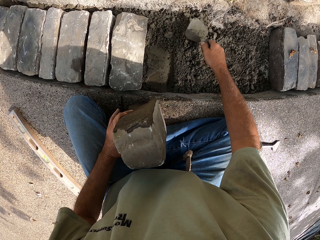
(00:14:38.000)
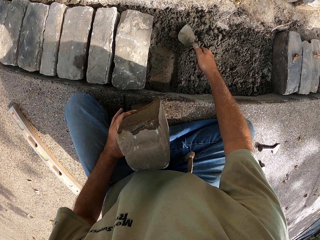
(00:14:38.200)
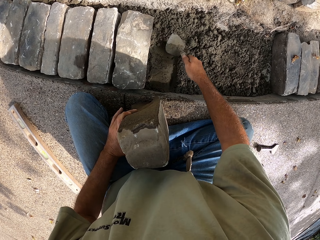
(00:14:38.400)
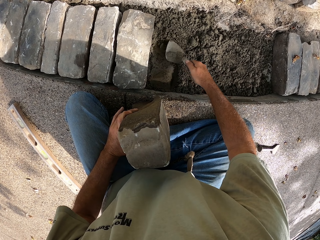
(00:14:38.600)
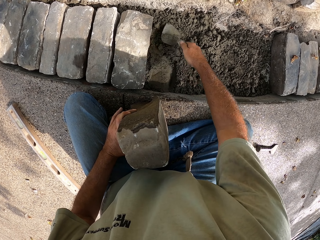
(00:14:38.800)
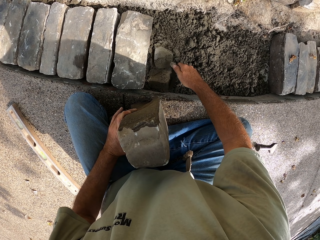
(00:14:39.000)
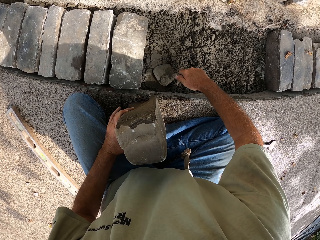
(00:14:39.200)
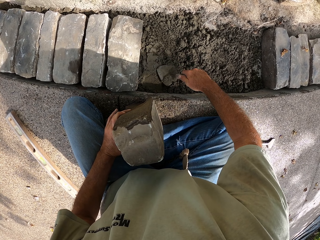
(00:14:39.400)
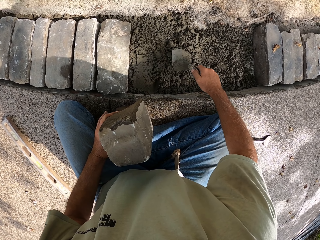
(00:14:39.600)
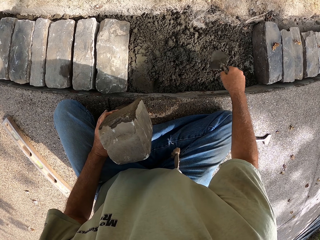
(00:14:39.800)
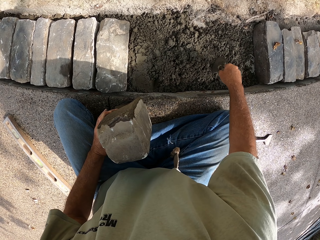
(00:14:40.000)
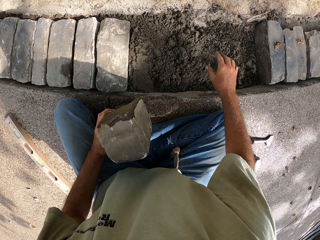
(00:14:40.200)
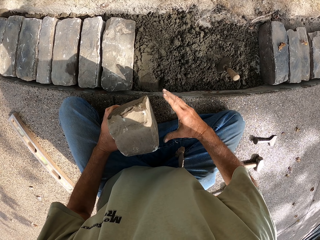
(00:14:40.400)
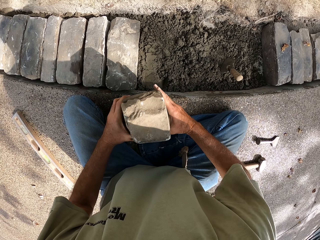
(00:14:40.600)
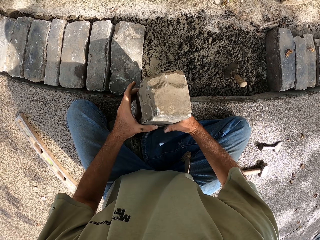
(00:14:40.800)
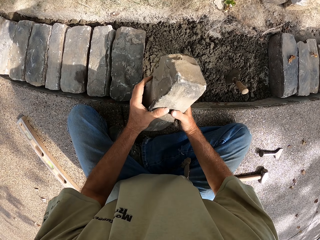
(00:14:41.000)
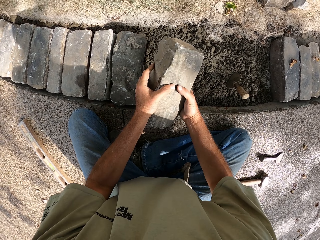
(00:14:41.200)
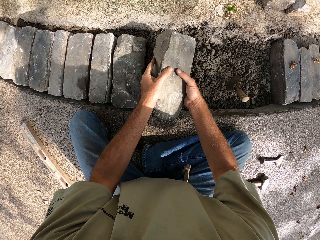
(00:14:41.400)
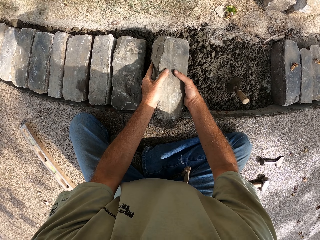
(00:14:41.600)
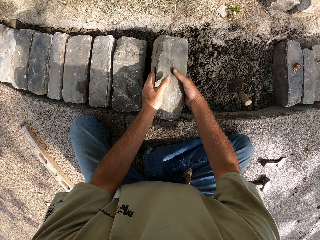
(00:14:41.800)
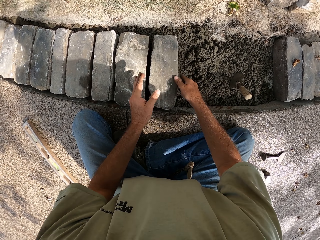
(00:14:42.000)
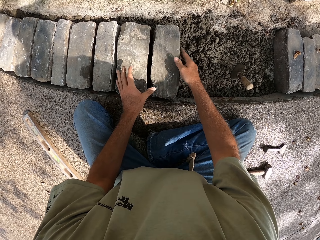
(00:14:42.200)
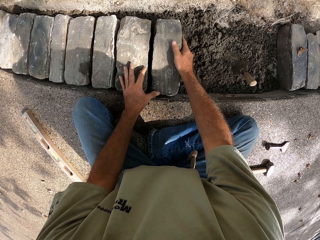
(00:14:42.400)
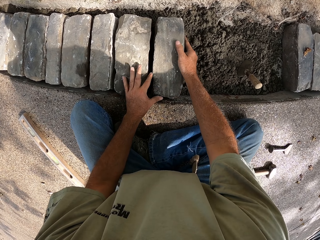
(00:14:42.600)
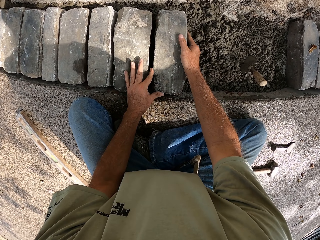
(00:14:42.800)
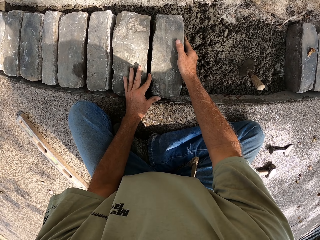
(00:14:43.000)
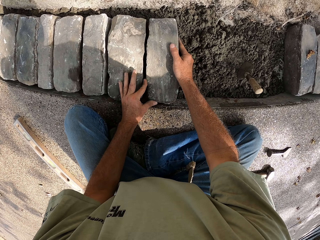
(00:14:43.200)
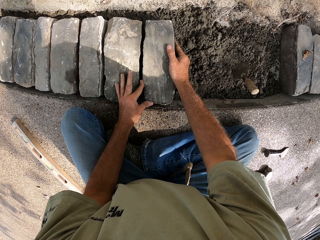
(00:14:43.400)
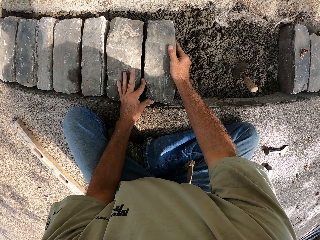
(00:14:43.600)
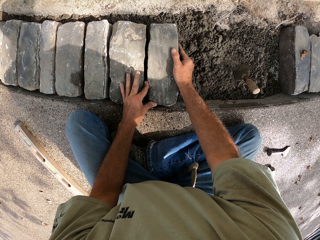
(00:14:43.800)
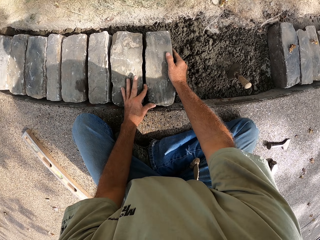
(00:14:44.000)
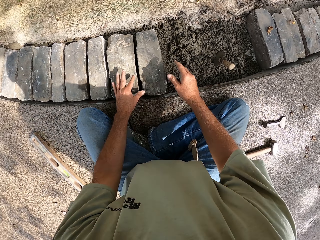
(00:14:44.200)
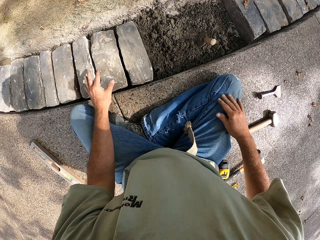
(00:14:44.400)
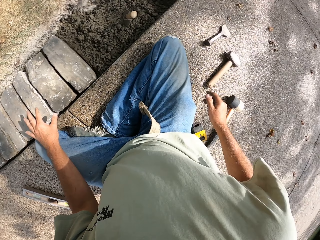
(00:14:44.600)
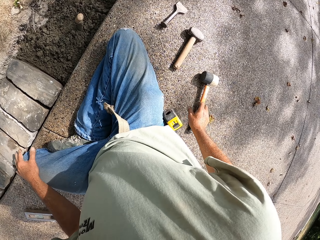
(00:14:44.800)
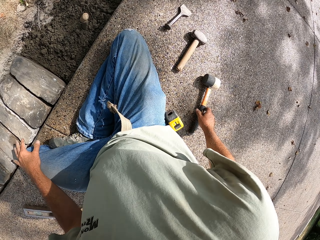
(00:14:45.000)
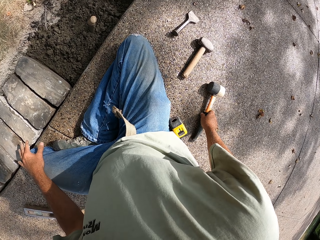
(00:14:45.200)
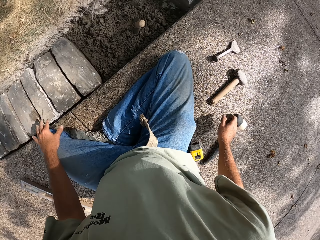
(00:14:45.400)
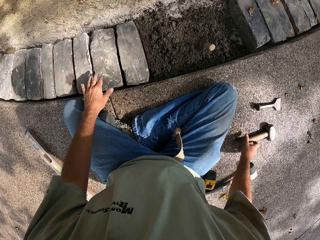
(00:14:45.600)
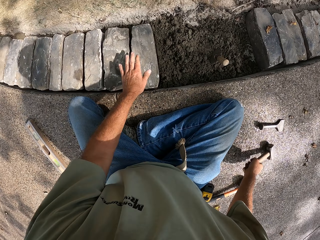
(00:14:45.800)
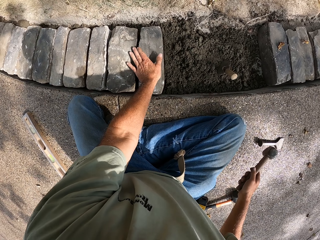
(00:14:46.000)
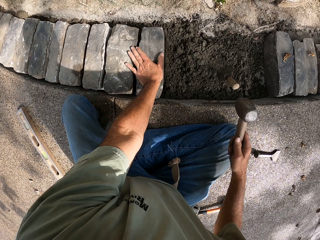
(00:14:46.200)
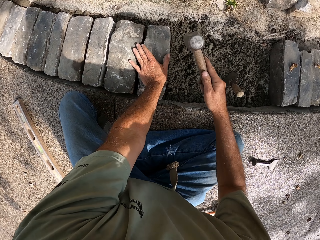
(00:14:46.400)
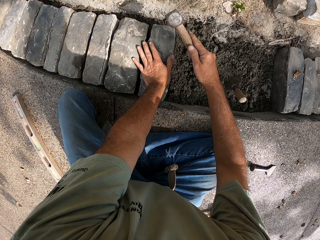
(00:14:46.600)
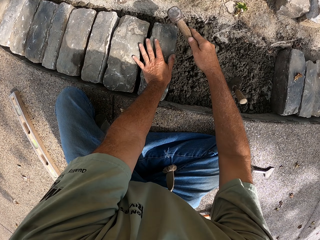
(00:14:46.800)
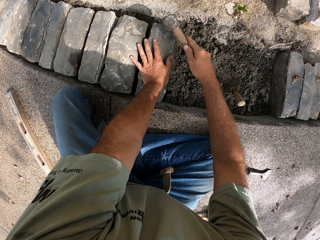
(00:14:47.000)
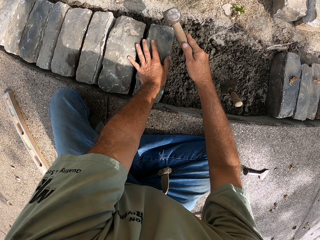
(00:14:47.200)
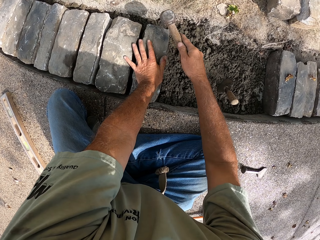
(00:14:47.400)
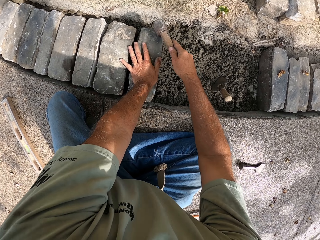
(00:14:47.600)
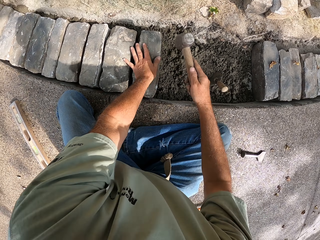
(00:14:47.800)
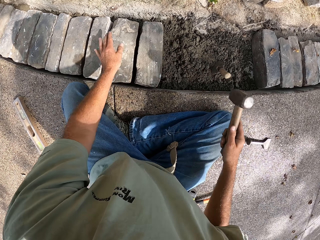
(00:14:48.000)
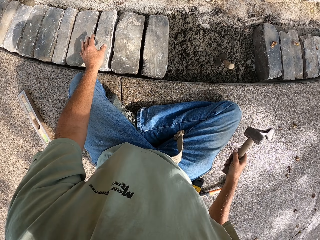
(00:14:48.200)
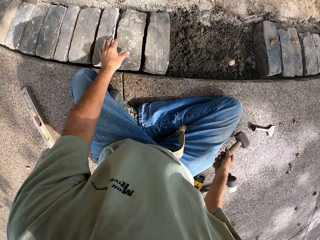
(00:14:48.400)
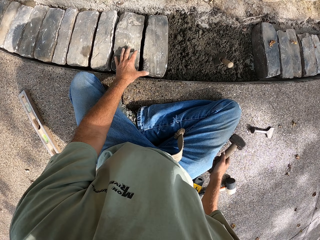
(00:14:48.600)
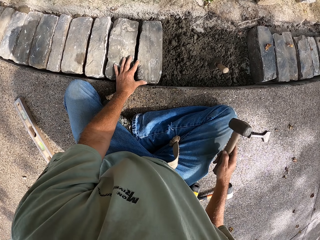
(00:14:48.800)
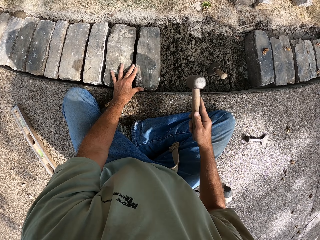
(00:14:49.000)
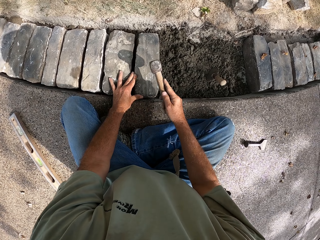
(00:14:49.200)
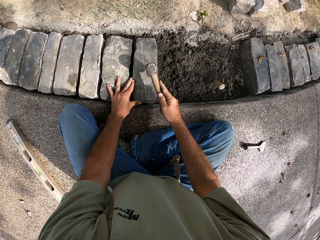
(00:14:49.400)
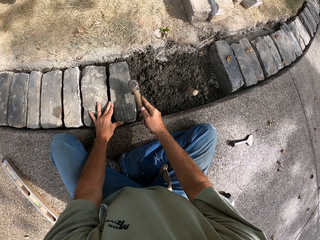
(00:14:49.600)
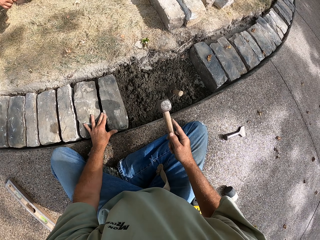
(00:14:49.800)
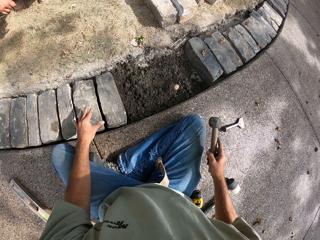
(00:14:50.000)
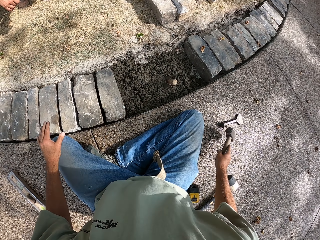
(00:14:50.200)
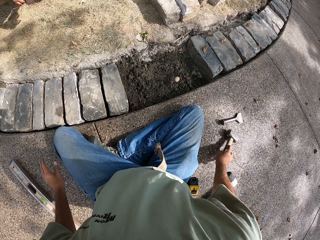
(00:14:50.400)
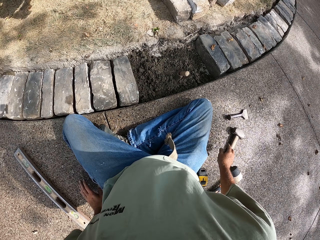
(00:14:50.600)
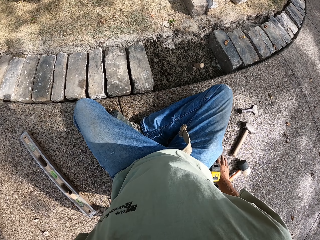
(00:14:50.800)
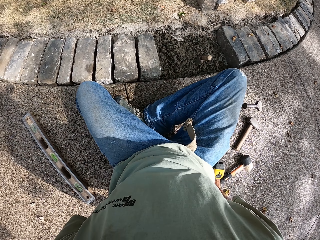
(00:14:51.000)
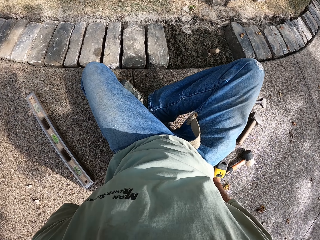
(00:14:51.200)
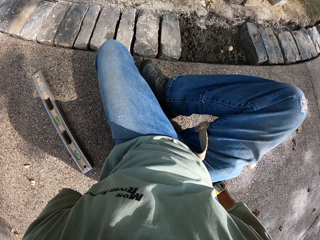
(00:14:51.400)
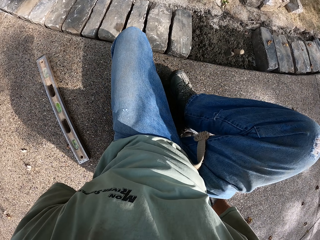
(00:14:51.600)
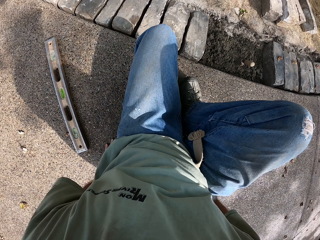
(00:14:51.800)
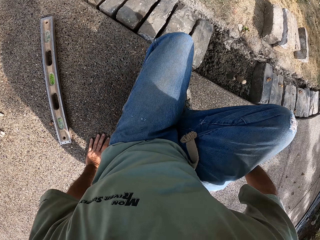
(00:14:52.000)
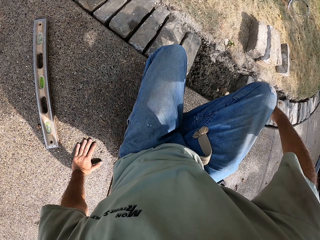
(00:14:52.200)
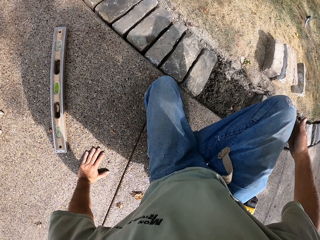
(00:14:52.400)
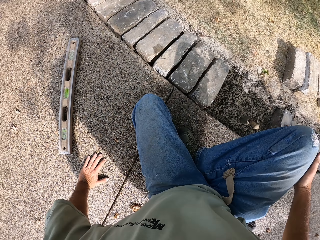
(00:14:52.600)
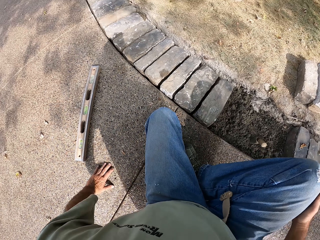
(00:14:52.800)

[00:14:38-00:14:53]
The camera wearer flattens the concrete with the trowel. He puts the trowel on the concrete. He puts the brick on the concrete. He picks up a hammer with his right hand. He beats the blocks with the hammer. He puts the hammer on the ground. He beats the blocks with the hammer. He puts the hammer on the ground.

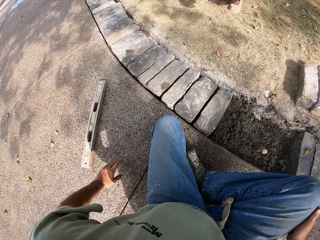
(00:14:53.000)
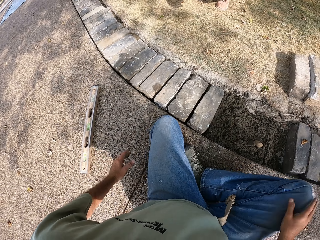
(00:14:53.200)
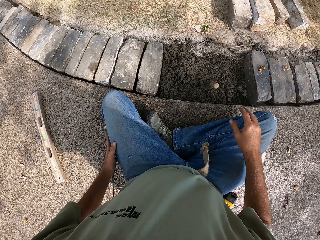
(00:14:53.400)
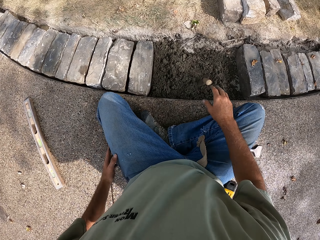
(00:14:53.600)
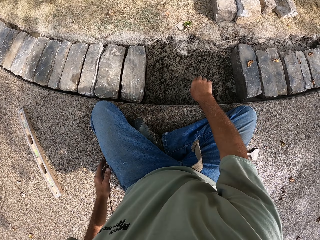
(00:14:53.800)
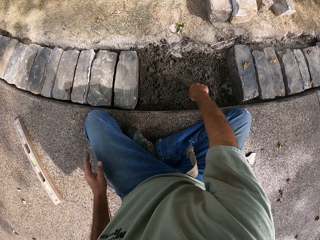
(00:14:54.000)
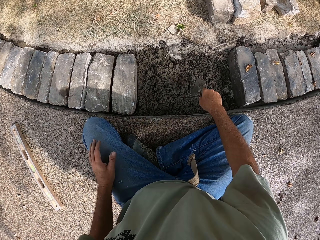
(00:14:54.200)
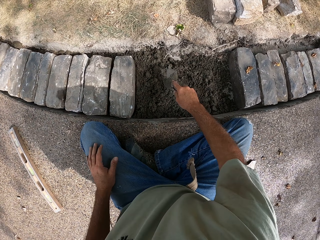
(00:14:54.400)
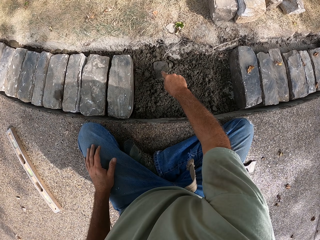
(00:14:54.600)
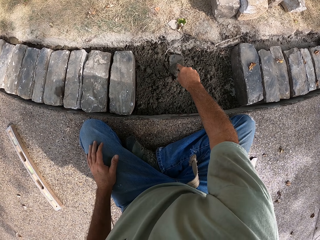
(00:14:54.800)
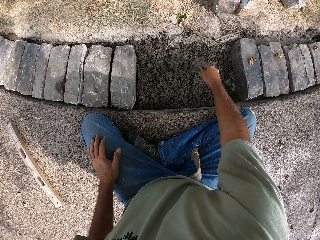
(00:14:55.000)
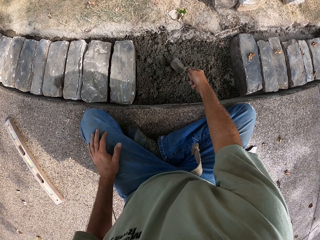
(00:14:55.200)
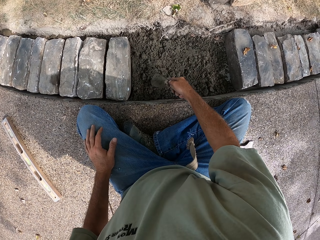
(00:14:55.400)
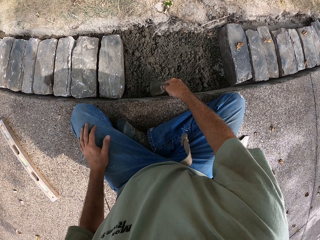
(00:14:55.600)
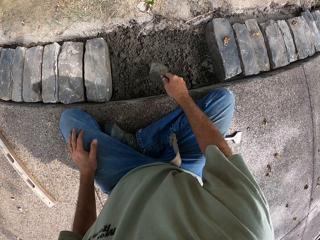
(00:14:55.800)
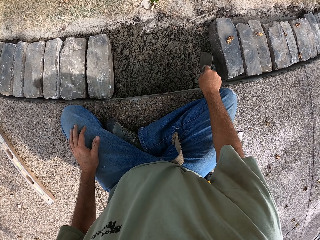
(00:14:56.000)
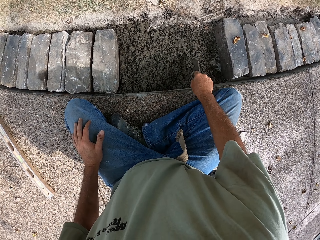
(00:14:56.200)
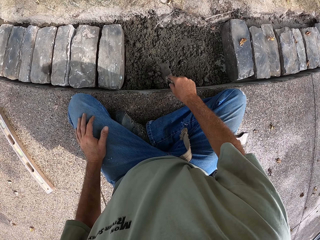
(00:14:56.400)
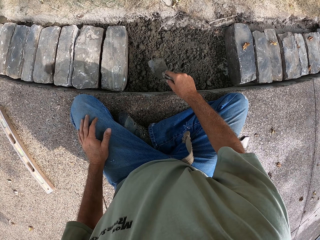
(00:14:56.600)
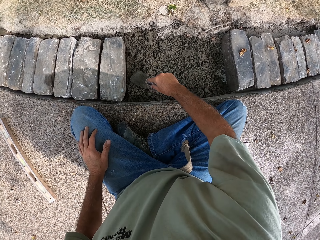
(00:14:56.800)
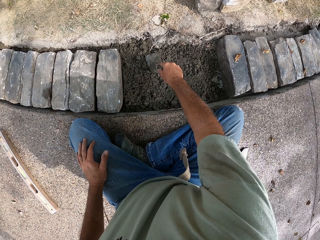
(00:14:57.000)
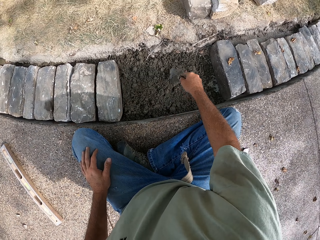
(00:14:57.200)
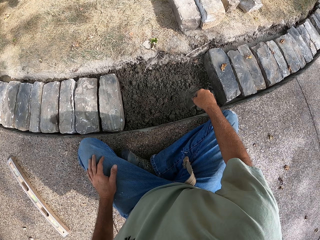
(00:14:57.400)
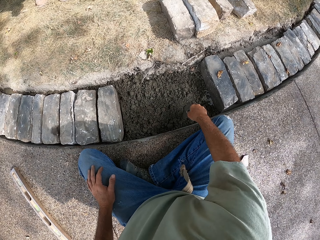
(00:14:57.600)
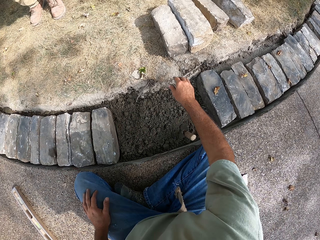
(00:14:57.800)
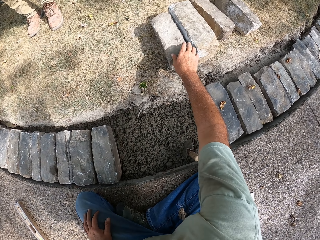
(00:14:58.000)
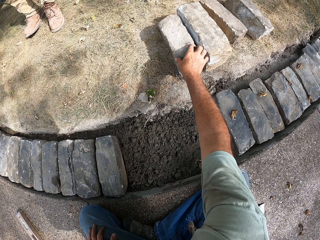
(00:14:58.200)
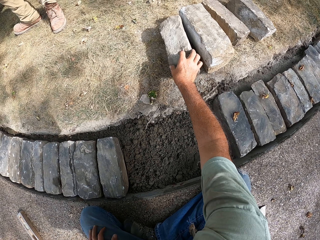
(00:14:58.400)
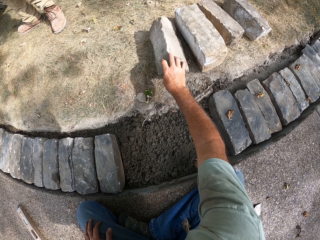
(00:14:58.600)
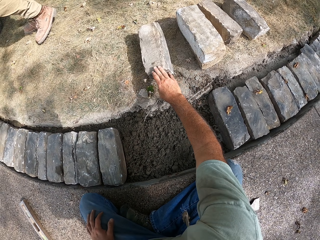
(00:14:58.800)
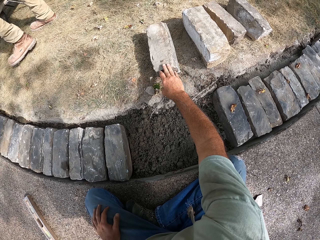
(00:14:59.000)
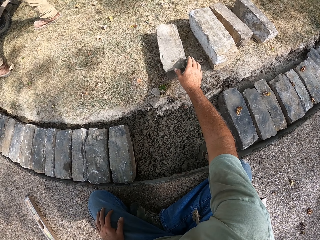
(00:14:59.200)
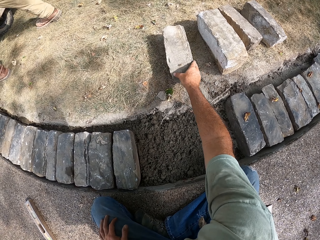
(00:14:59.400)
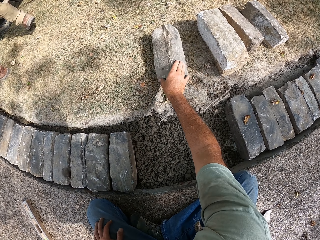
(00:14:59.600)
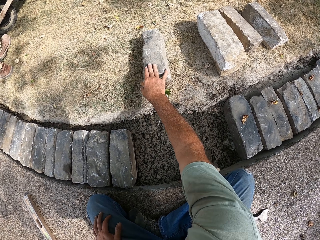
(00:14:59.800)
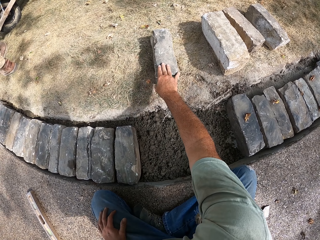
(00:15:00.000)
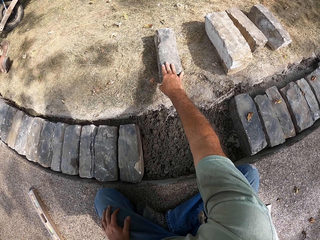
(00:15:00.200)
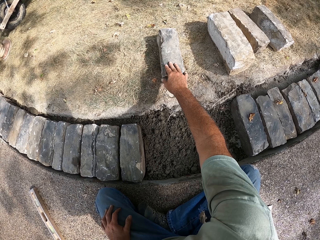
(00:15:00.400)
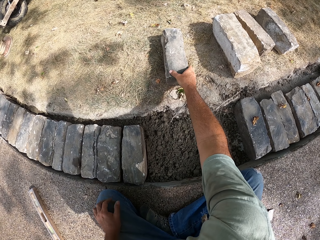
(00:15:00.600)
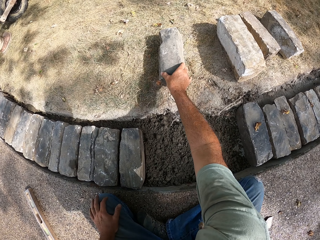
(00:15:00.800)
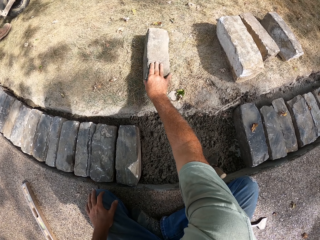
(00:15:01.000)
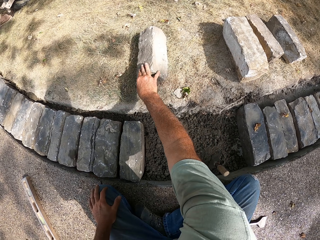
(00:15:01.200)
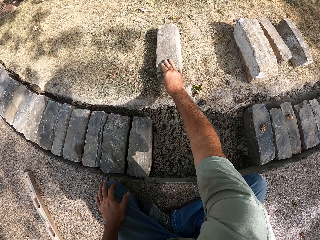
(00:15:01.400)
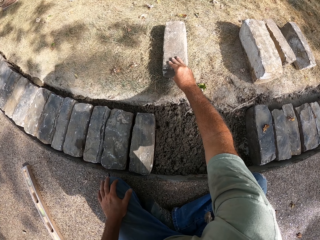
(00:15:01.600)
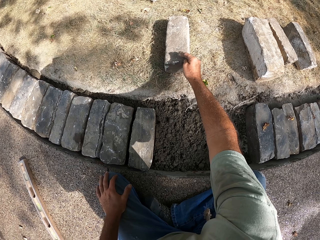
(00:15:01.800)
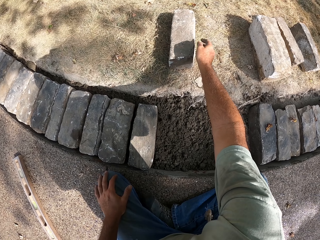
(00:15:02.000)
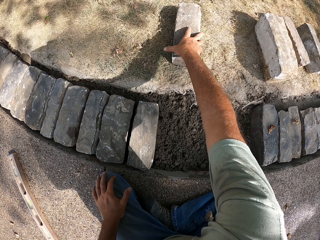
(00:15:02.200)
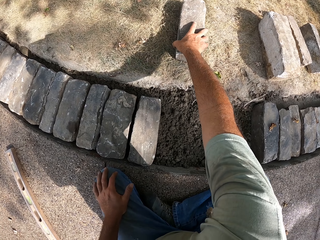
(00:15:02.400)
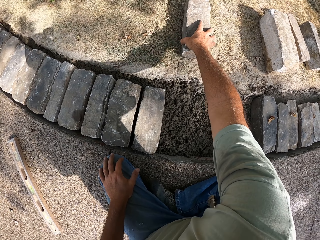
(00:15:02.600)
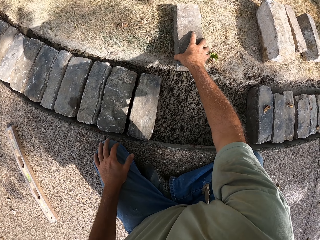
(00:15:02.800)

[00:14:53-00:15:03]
The camera wearer moves on the ground. He flattens the concrete with the trowel. He gathers the concrete. He puts the trowel on the ground. He picks up a block with his right hand.
